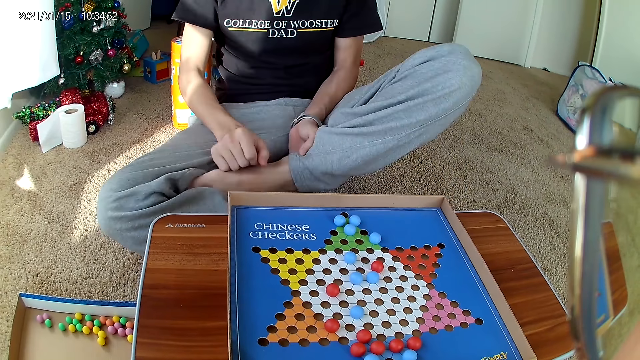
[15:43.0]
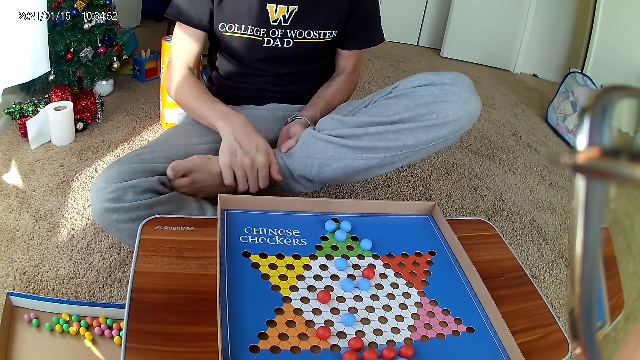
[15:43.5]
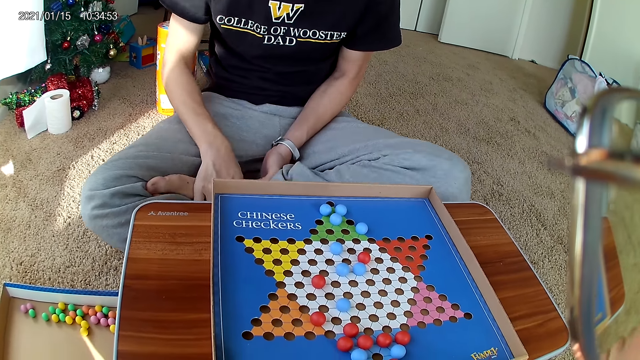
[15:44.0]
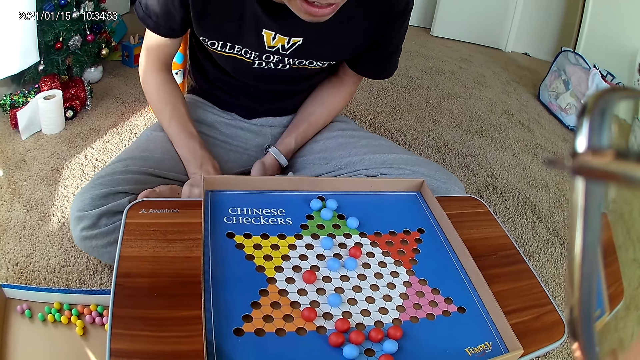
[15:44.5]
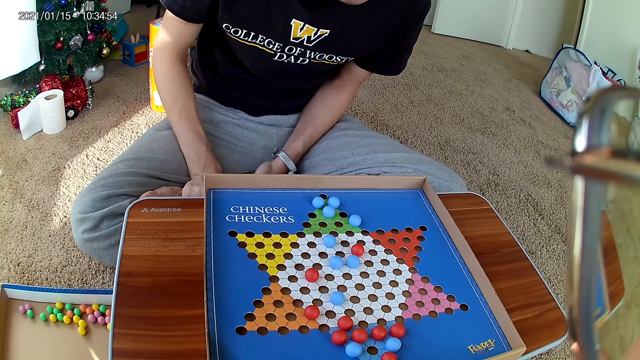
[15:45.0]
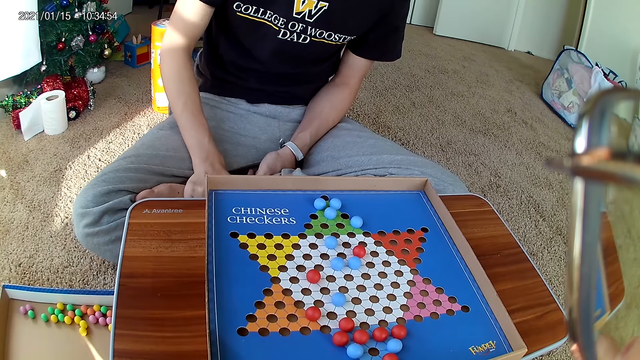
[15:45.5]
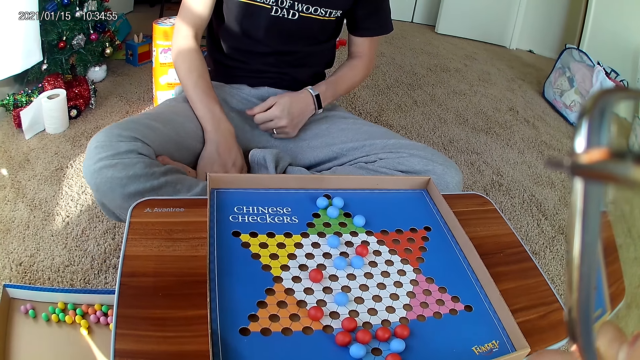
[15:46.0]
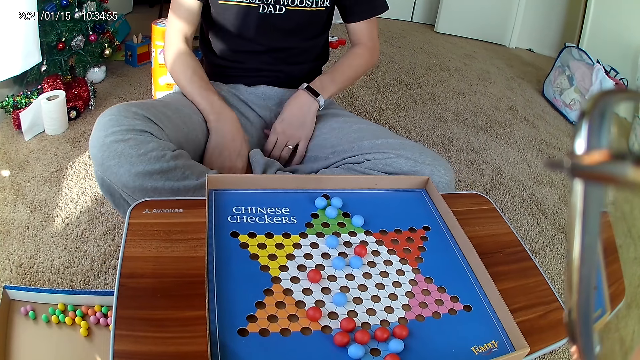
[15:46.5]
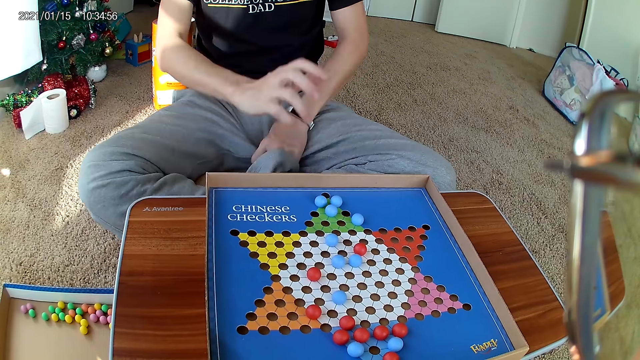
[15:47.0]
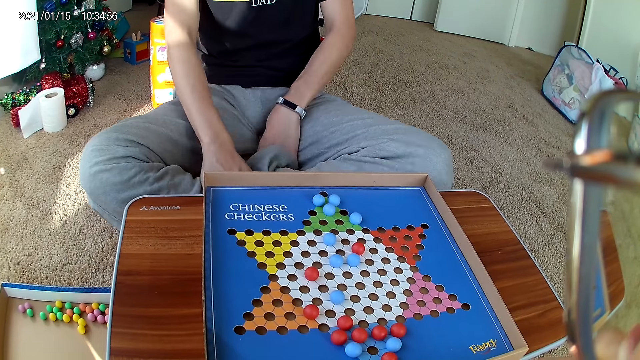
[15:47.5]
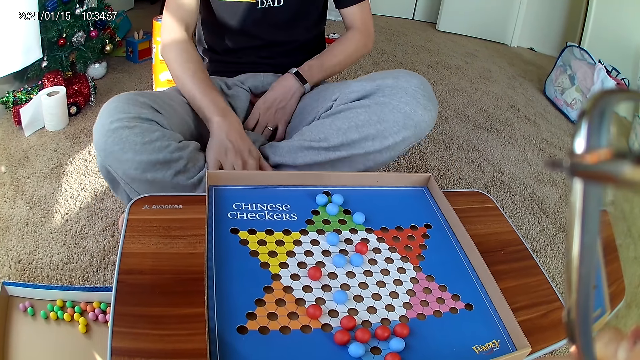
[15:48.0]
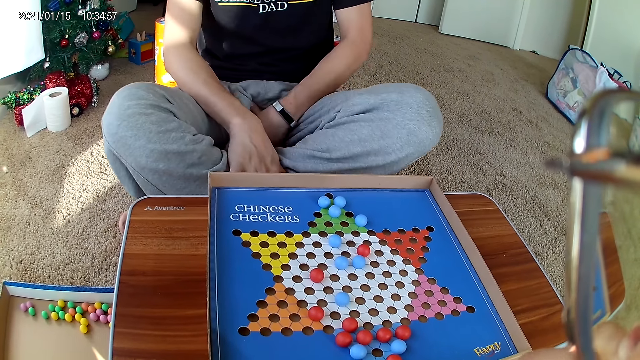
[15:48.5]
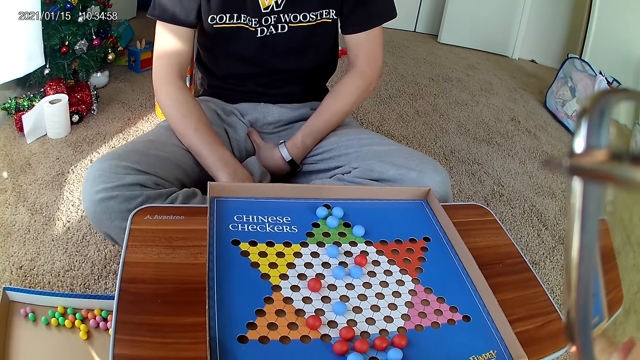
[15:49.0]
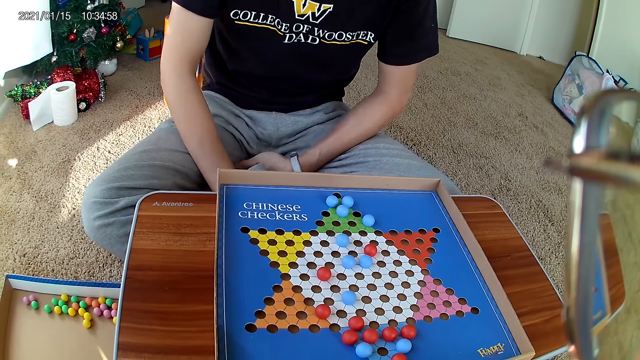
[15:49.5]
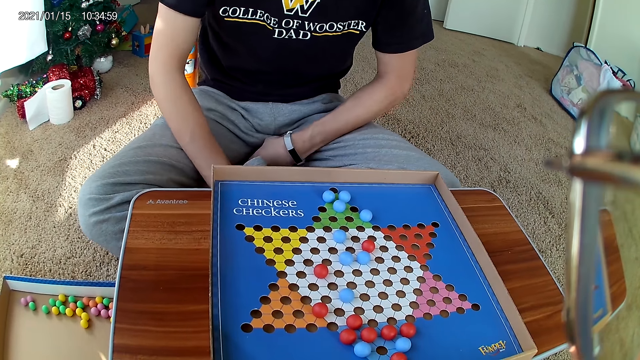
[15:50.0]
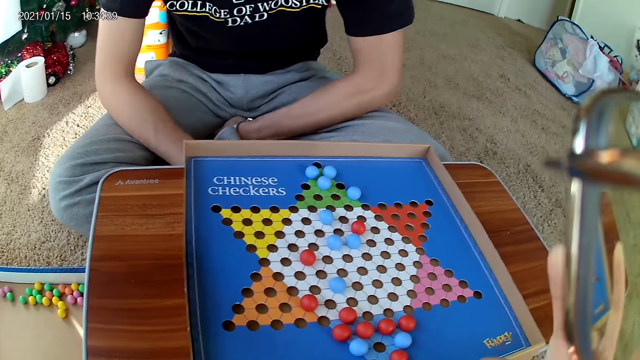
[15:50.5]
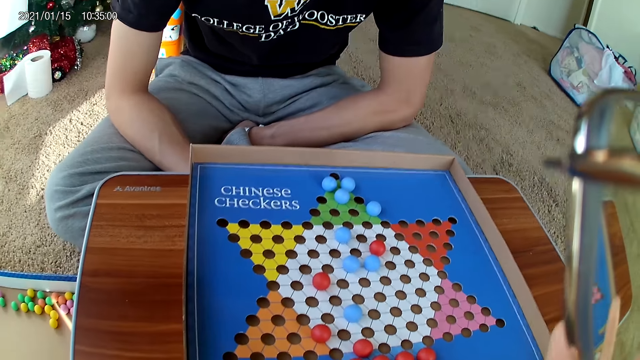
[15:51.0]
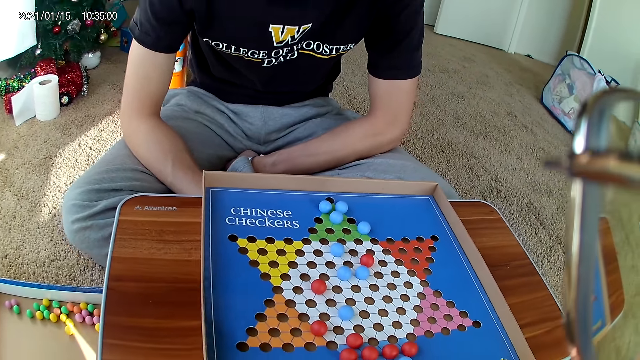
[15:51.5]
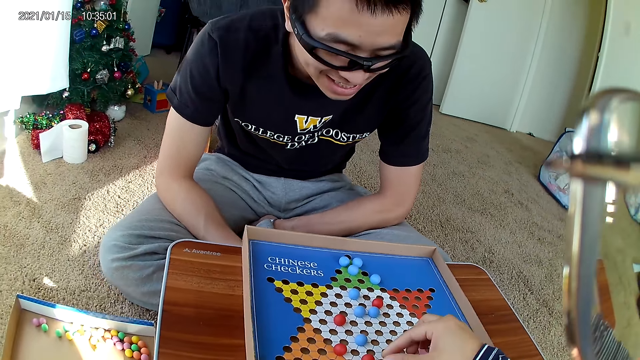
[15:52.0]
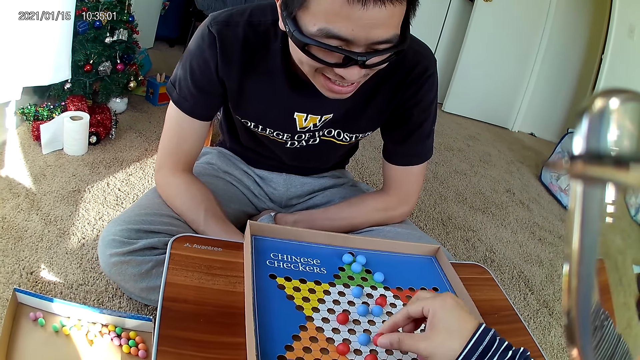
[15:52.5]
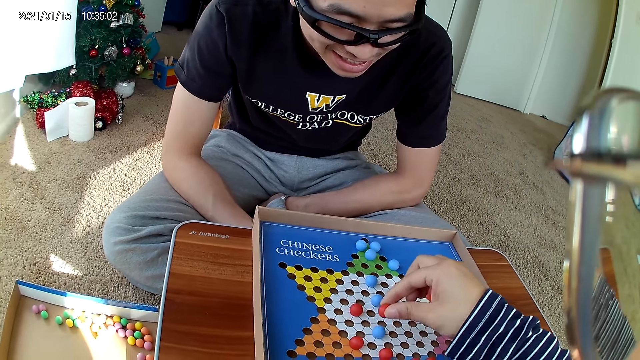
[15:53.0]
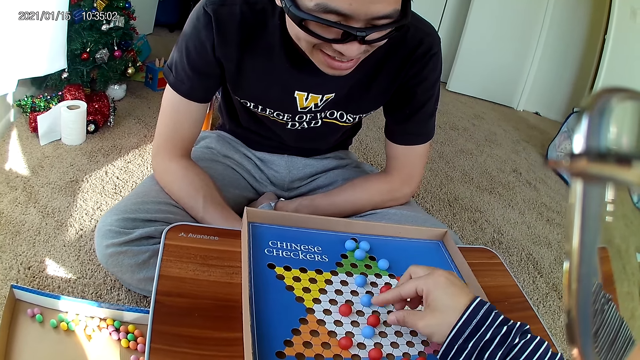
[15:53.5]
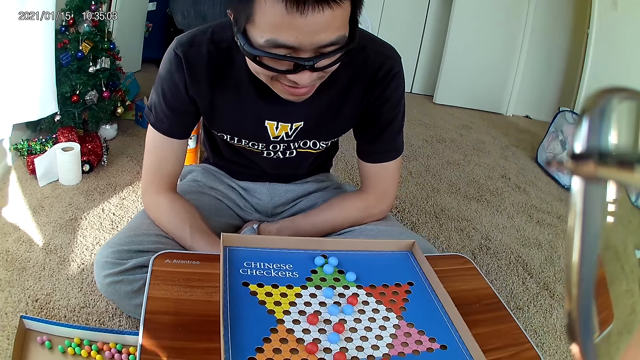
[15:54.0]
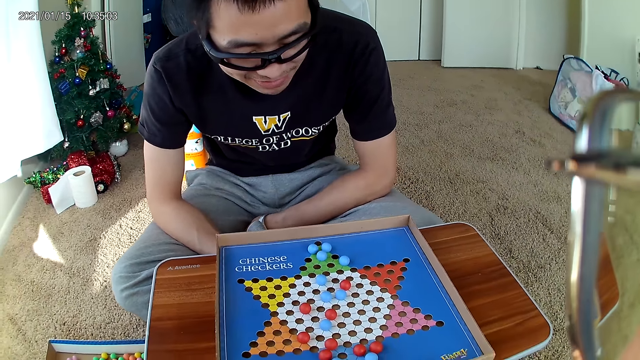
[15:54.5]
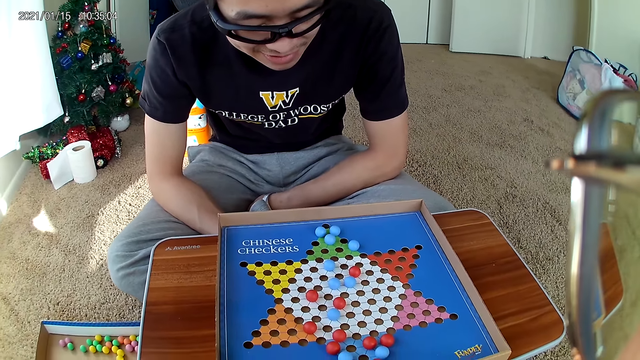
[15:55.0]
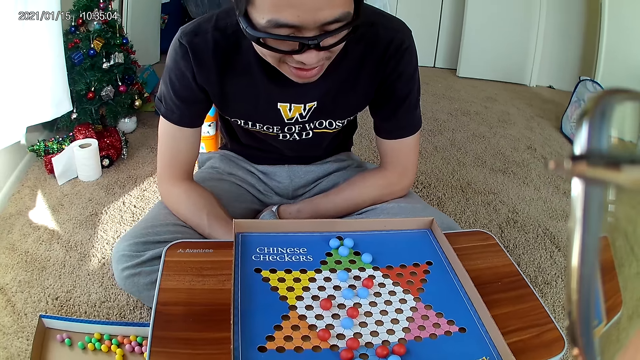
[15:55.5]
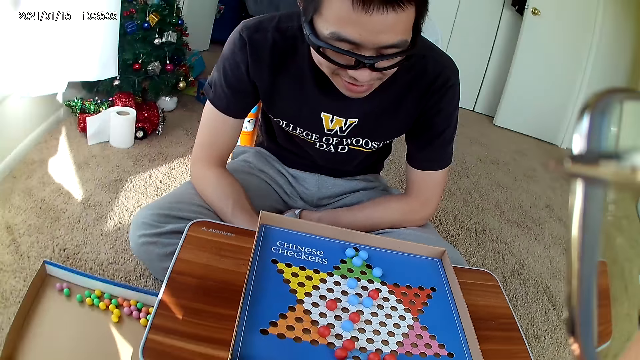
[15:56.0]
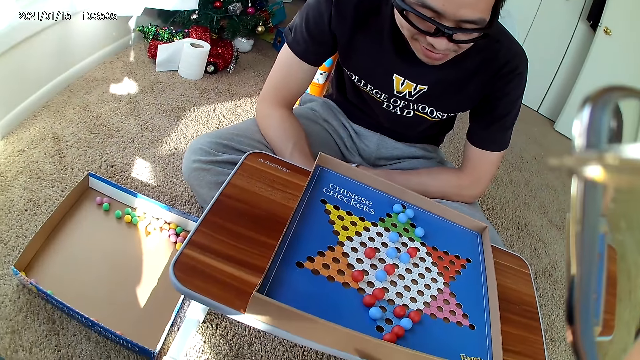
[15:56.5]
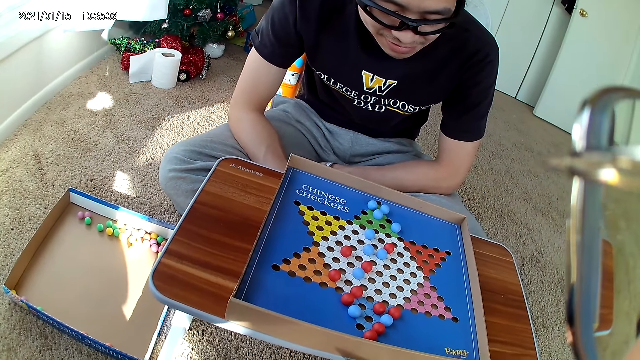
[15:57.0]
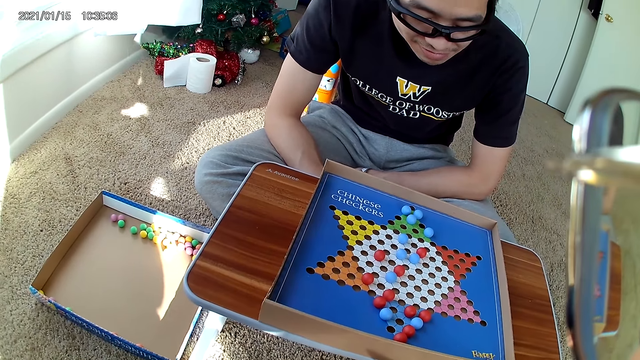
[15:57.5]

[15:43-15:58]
The camera wearer picks up a marble and moves a red marble piece on the checkers board to a new position. They drop the marble.

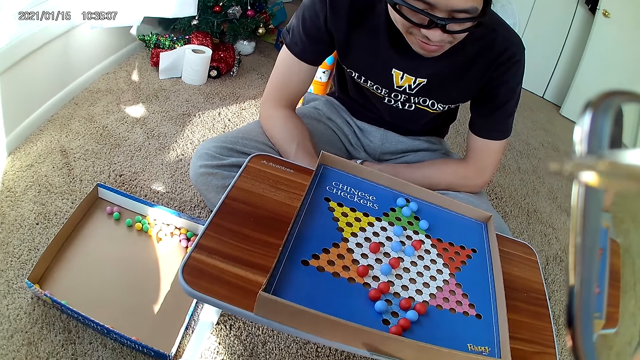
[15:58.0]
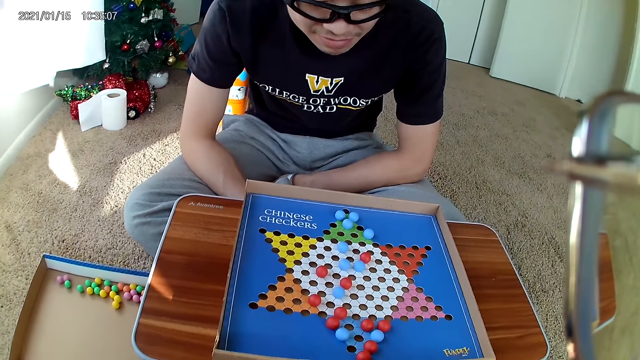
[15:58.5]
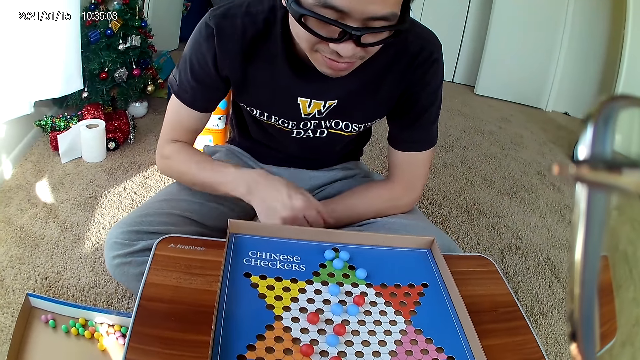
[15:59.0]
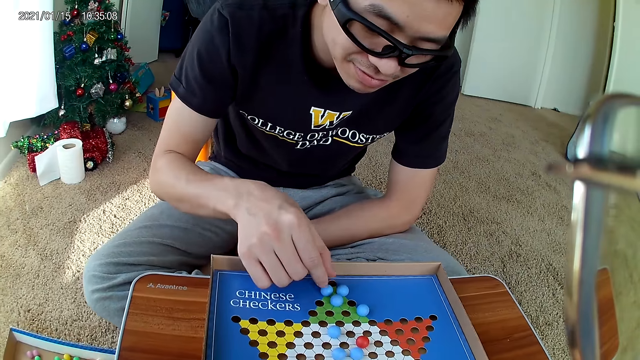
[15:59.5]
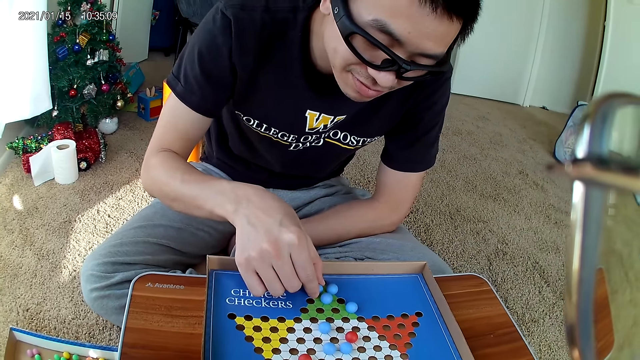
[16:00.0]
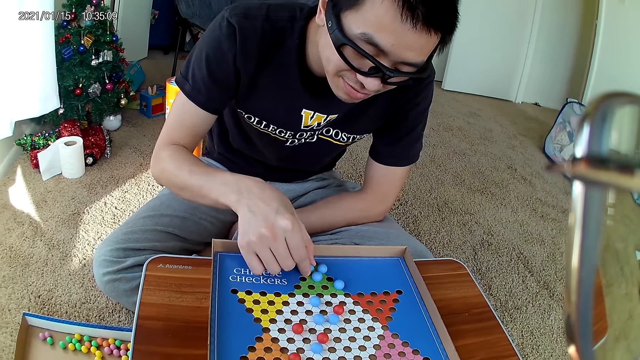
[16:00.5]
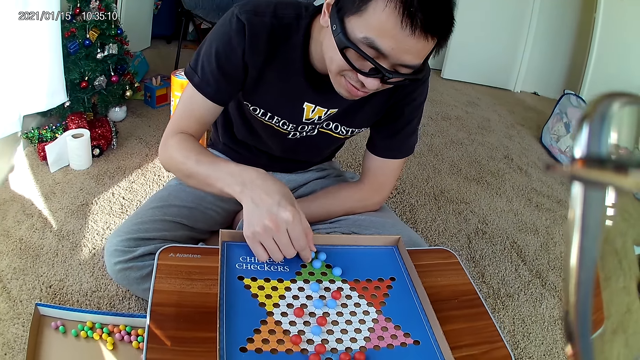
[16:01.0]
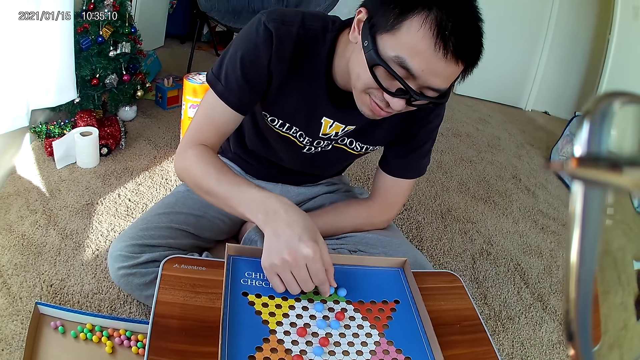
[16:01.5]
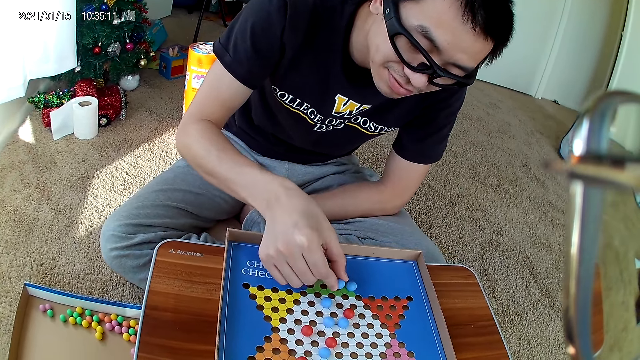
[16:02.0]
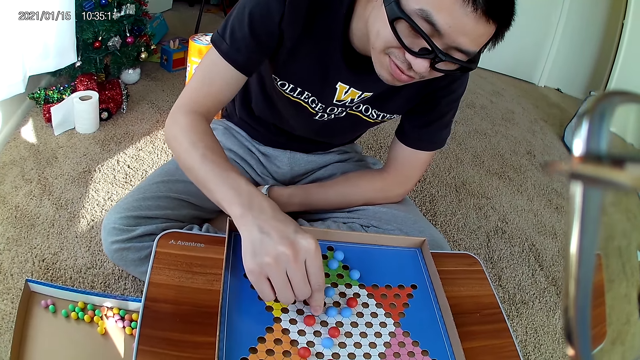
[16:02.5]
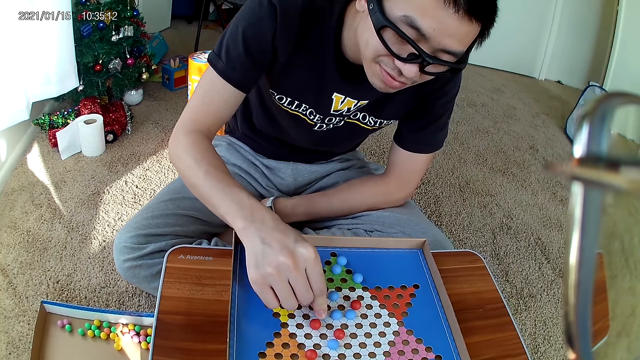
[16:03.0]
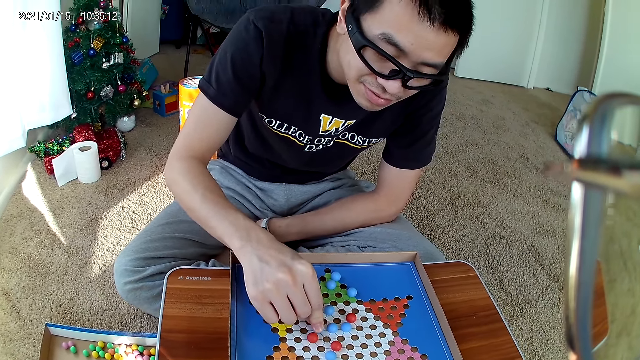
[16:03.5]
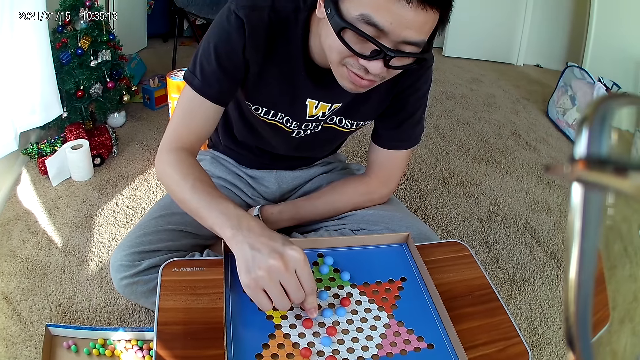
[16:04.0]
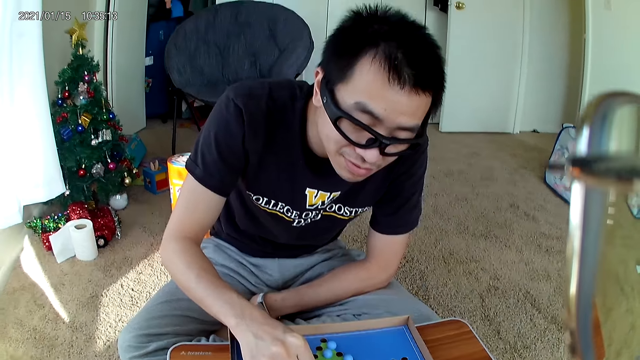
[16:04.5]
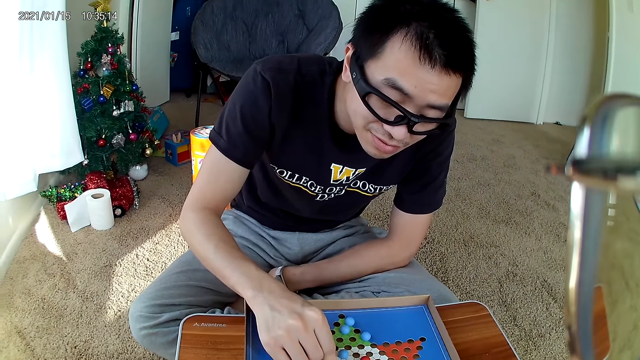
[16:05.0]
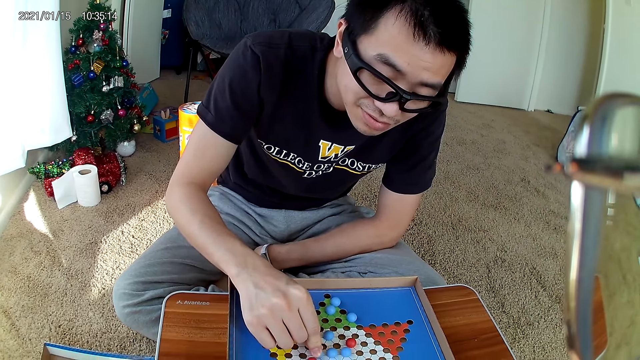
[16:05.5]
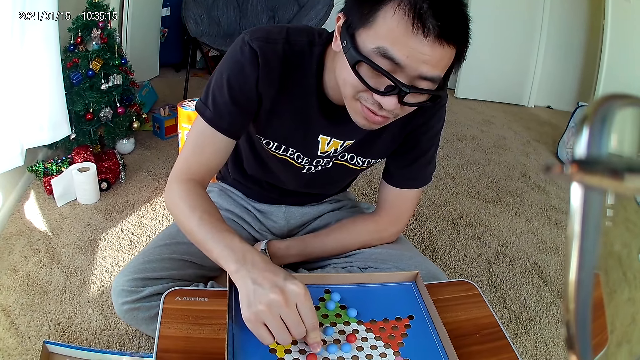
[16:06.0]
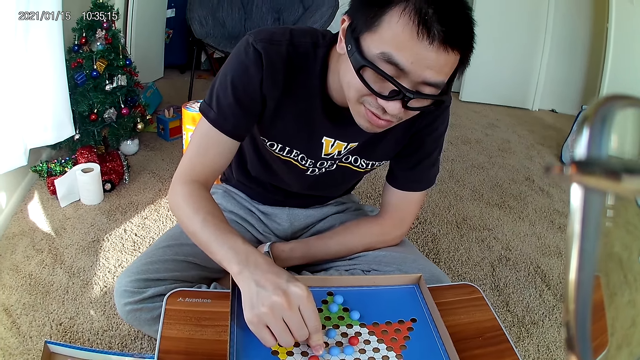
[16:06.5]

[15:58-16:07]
The man moves a blue marble piece on the checkers board to a new position. The man picks up a marble.
